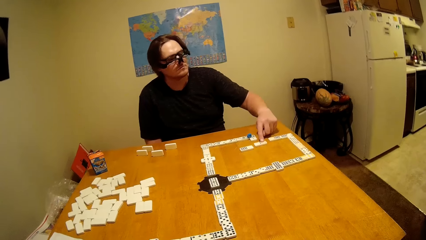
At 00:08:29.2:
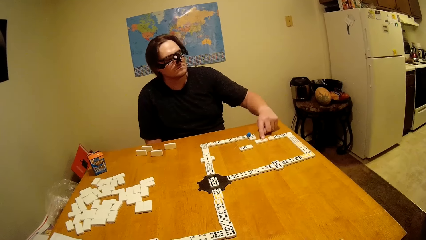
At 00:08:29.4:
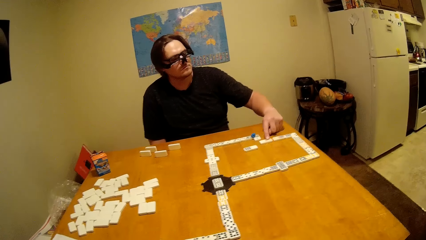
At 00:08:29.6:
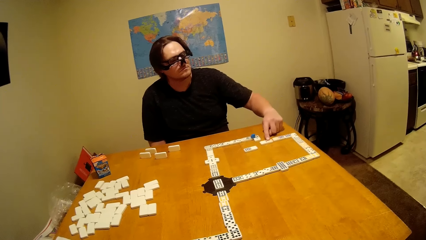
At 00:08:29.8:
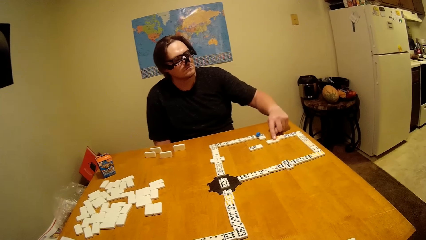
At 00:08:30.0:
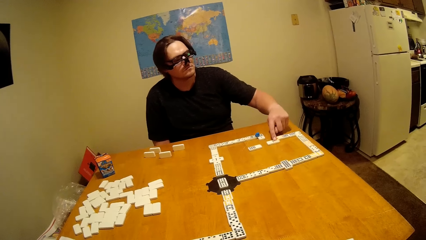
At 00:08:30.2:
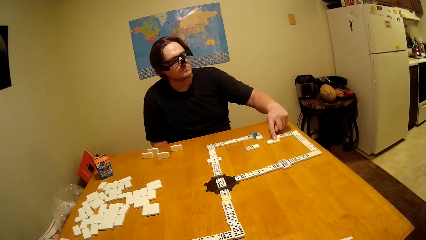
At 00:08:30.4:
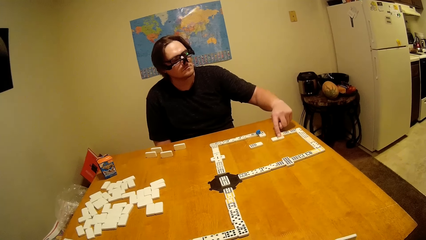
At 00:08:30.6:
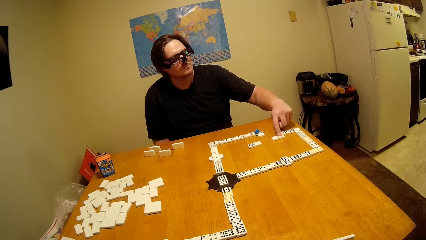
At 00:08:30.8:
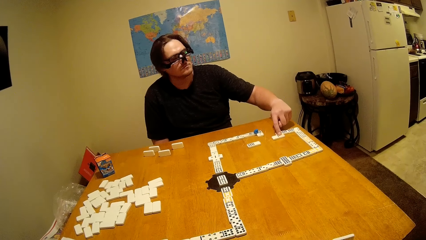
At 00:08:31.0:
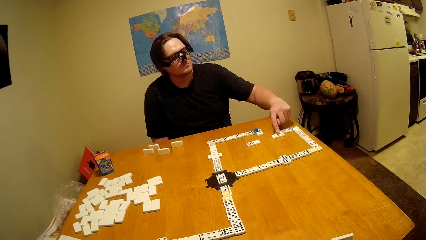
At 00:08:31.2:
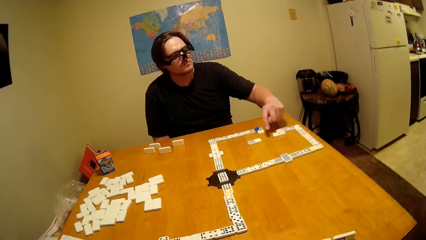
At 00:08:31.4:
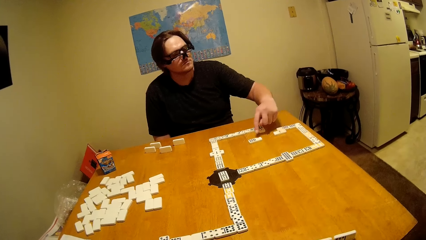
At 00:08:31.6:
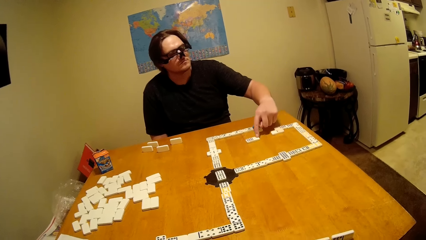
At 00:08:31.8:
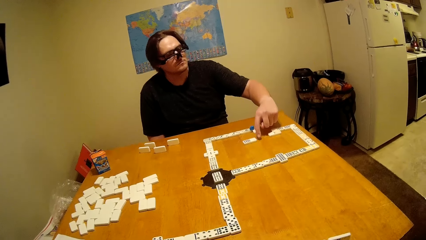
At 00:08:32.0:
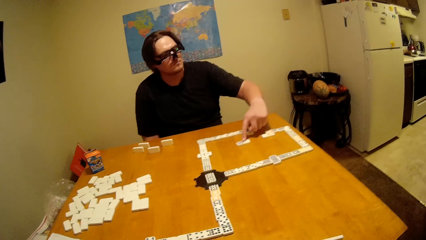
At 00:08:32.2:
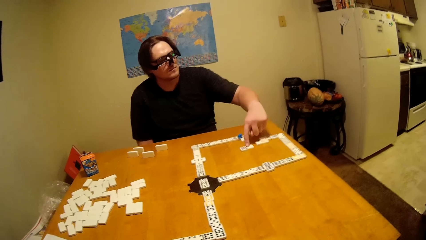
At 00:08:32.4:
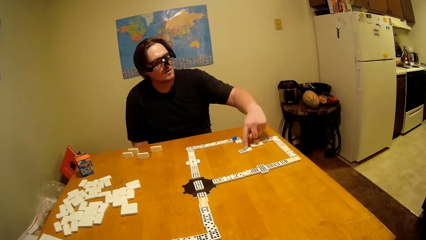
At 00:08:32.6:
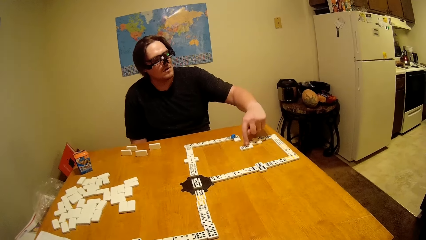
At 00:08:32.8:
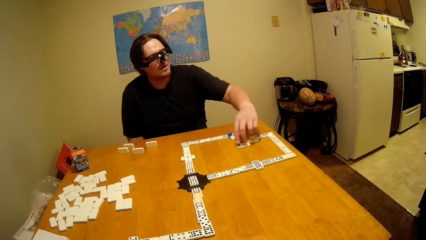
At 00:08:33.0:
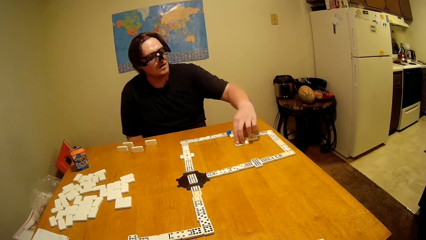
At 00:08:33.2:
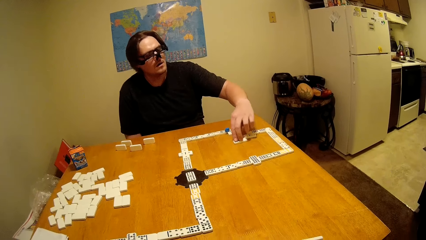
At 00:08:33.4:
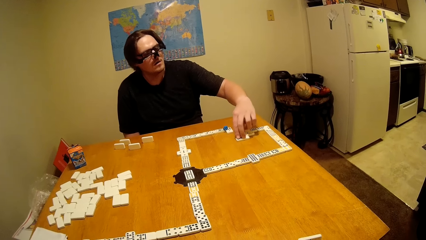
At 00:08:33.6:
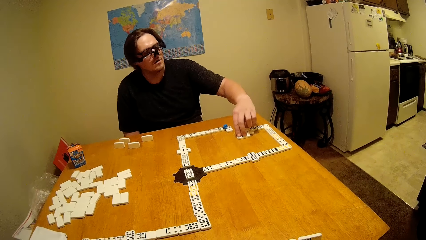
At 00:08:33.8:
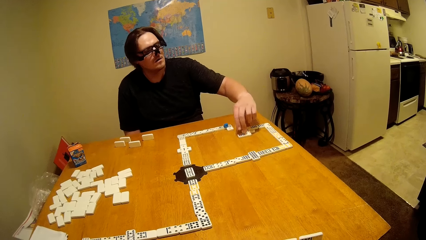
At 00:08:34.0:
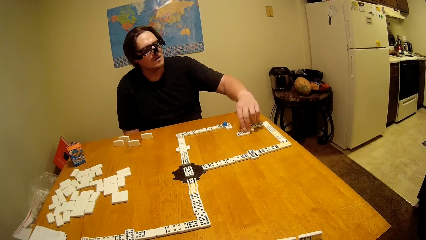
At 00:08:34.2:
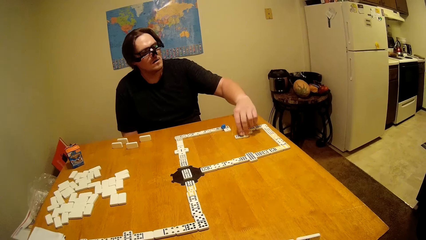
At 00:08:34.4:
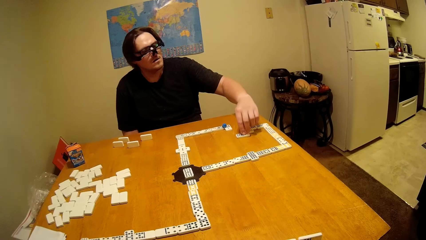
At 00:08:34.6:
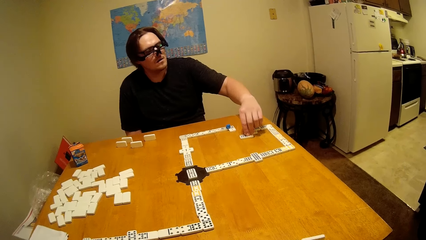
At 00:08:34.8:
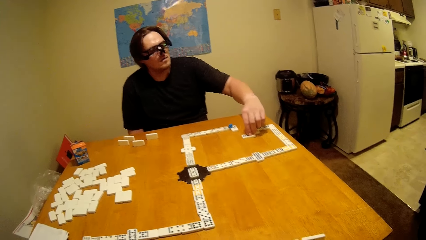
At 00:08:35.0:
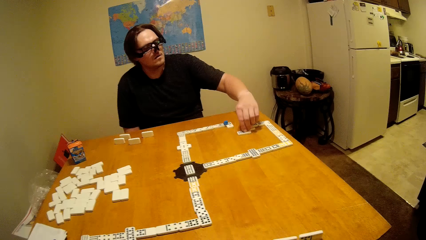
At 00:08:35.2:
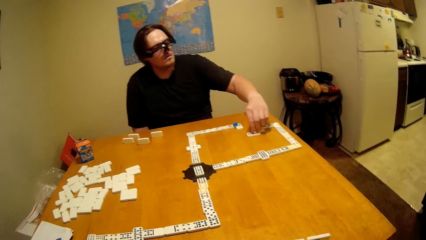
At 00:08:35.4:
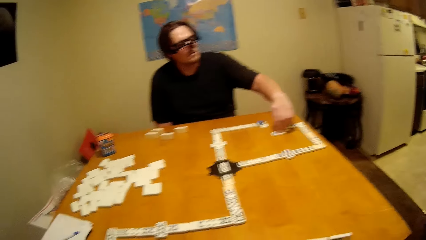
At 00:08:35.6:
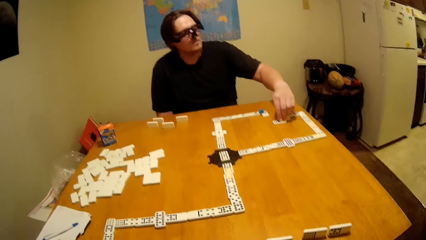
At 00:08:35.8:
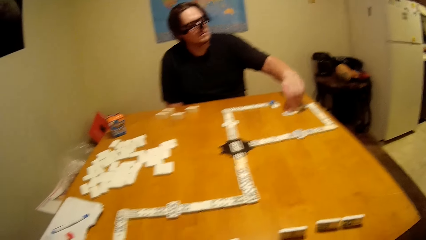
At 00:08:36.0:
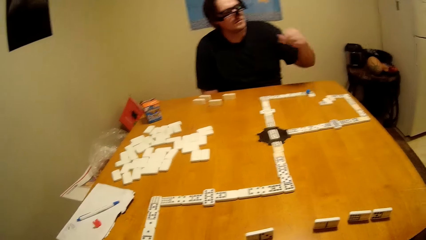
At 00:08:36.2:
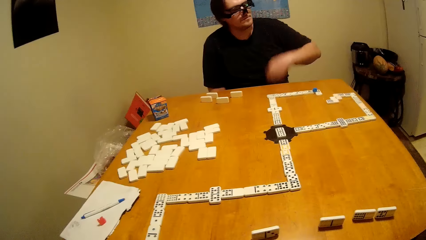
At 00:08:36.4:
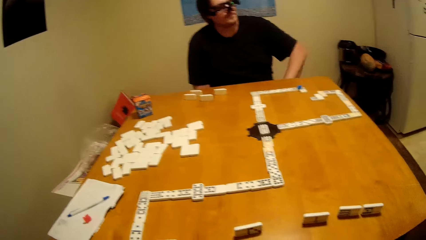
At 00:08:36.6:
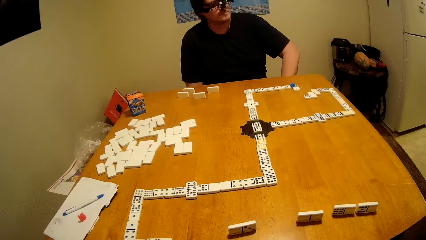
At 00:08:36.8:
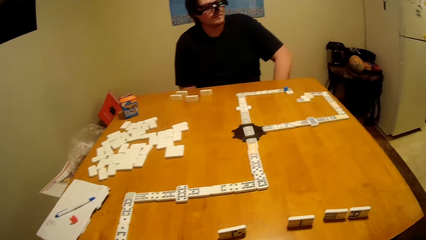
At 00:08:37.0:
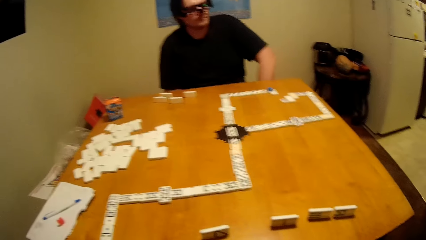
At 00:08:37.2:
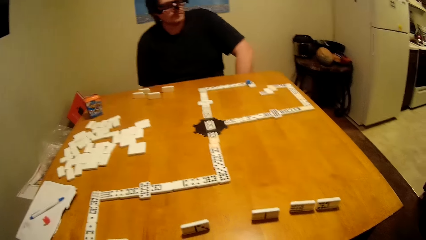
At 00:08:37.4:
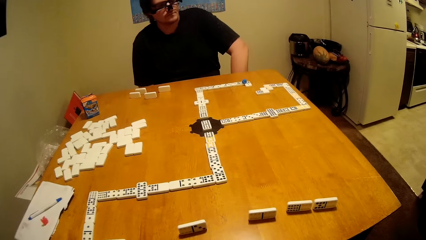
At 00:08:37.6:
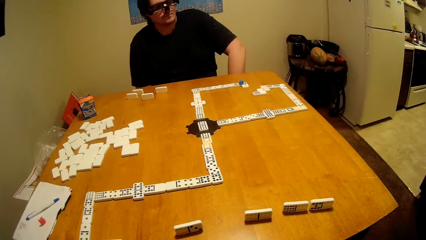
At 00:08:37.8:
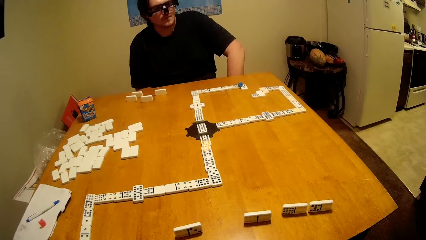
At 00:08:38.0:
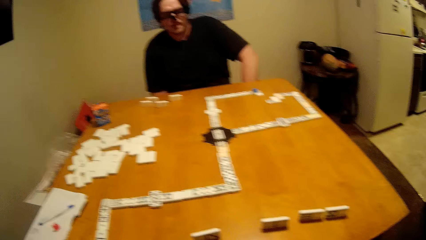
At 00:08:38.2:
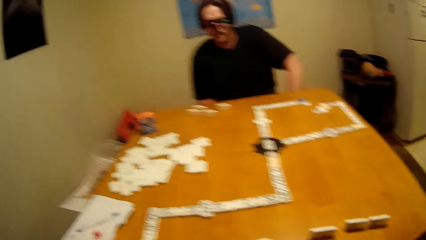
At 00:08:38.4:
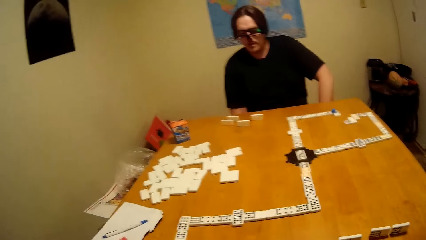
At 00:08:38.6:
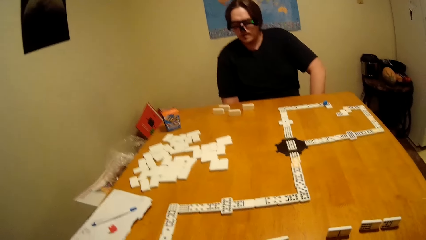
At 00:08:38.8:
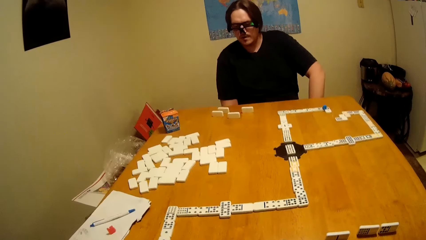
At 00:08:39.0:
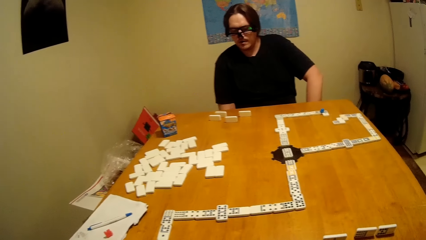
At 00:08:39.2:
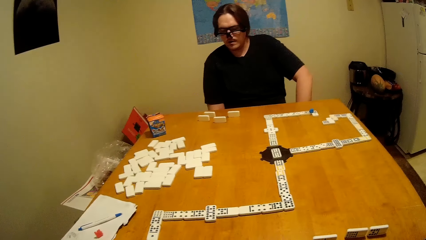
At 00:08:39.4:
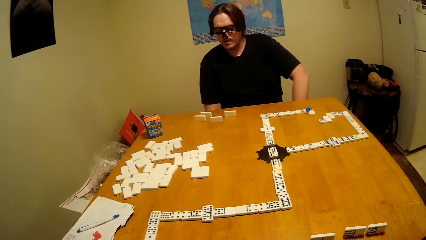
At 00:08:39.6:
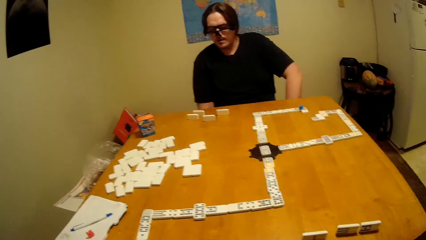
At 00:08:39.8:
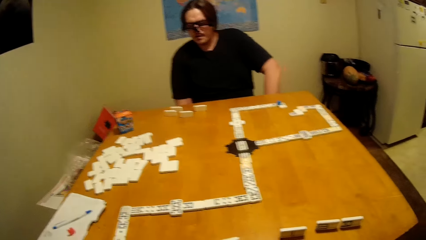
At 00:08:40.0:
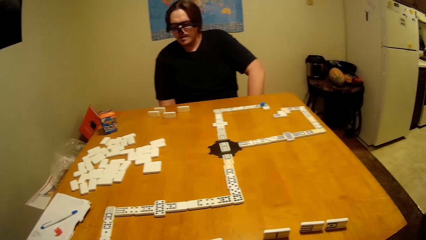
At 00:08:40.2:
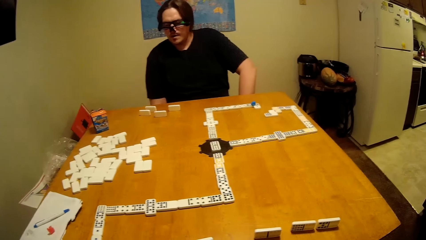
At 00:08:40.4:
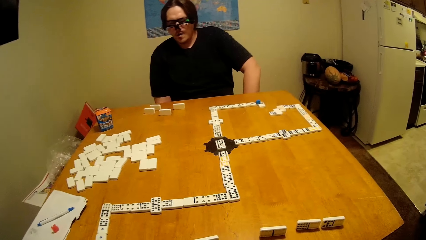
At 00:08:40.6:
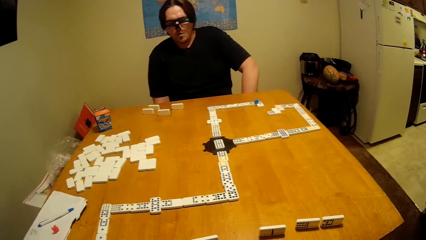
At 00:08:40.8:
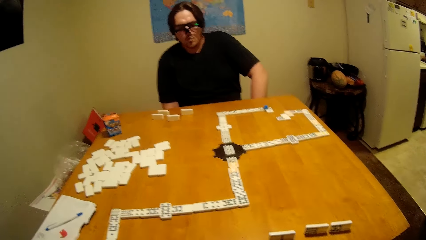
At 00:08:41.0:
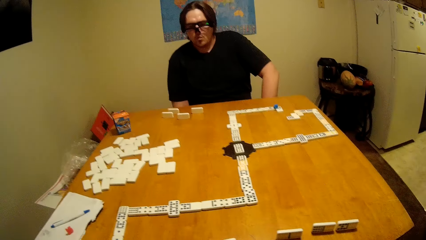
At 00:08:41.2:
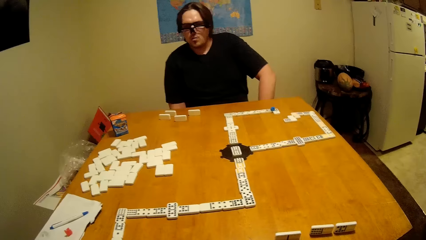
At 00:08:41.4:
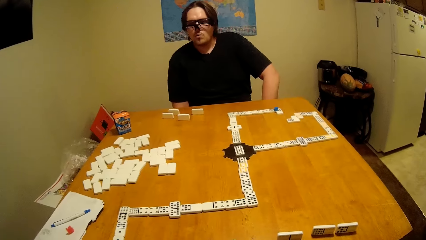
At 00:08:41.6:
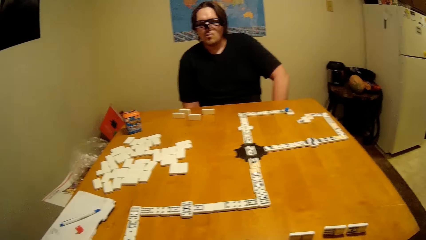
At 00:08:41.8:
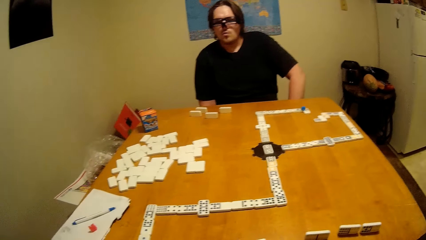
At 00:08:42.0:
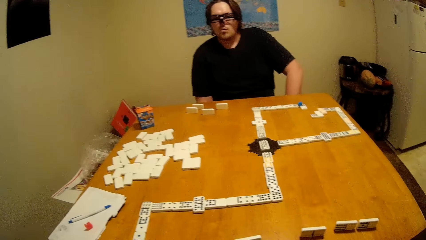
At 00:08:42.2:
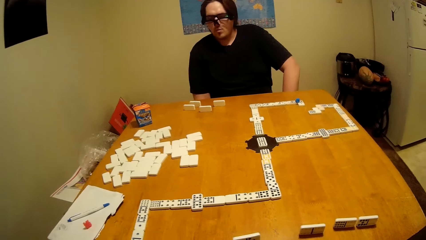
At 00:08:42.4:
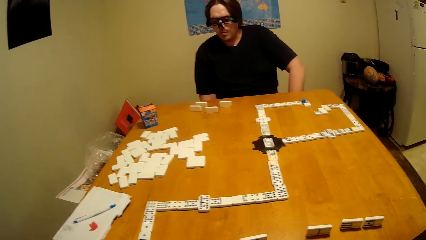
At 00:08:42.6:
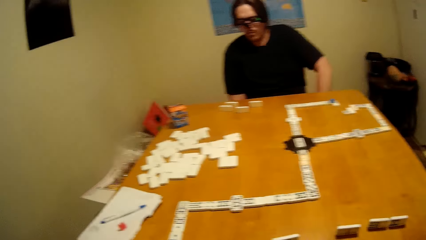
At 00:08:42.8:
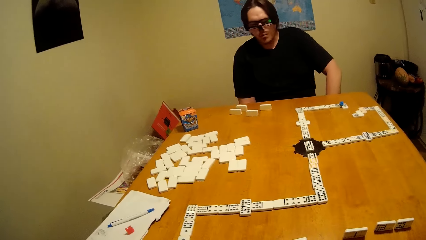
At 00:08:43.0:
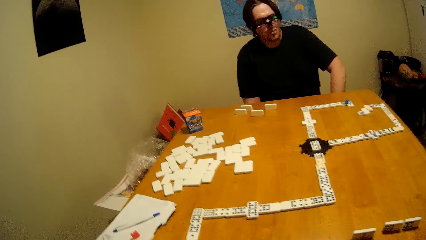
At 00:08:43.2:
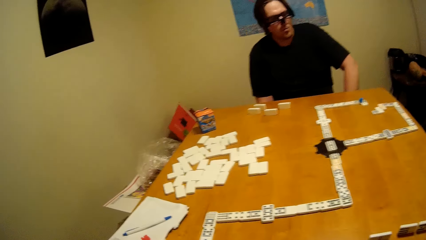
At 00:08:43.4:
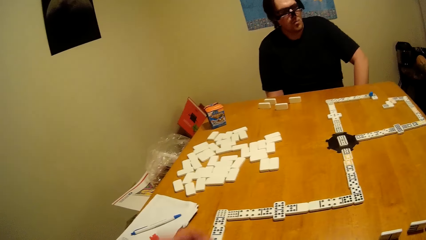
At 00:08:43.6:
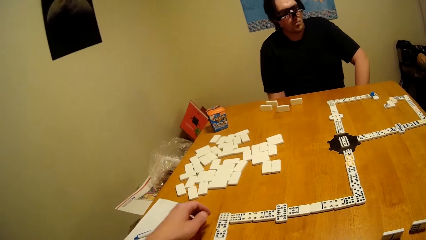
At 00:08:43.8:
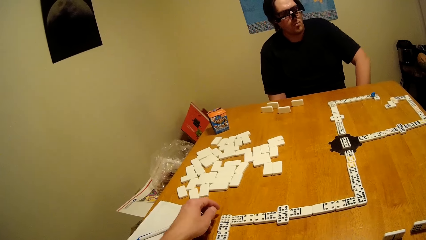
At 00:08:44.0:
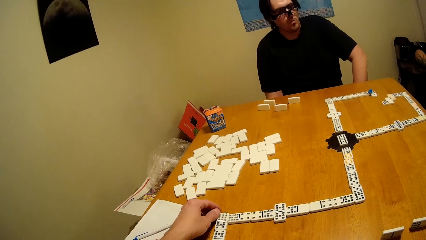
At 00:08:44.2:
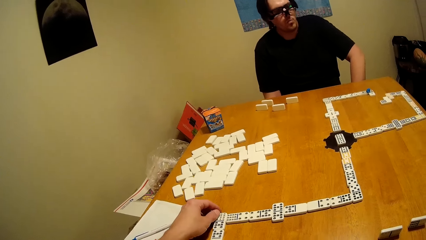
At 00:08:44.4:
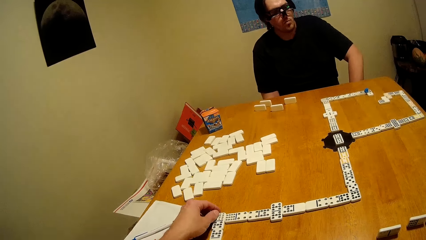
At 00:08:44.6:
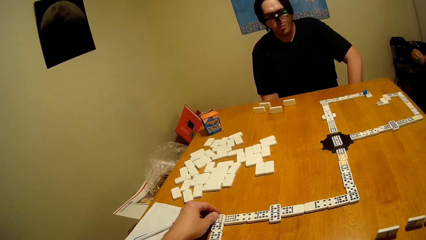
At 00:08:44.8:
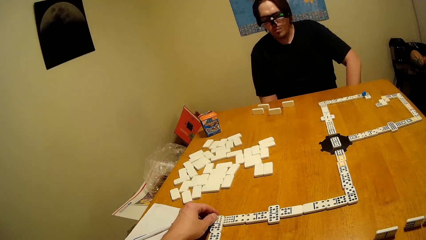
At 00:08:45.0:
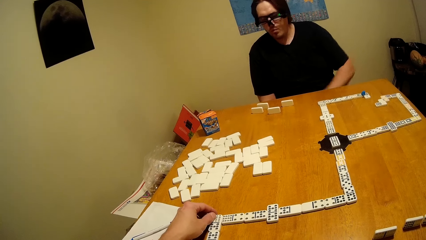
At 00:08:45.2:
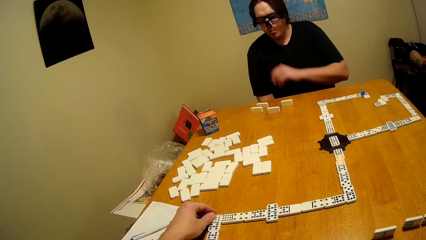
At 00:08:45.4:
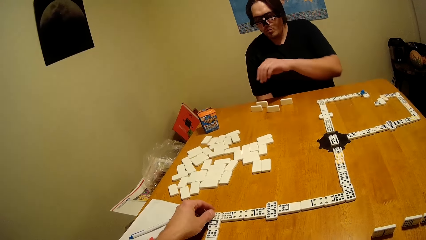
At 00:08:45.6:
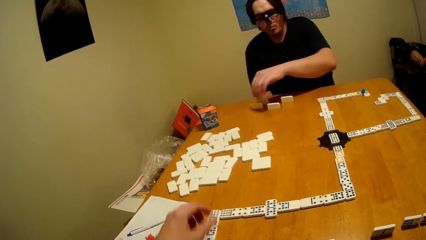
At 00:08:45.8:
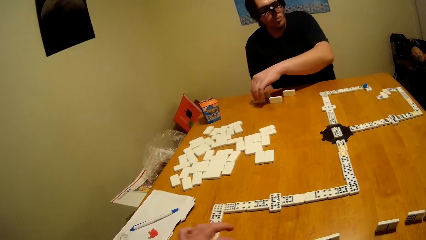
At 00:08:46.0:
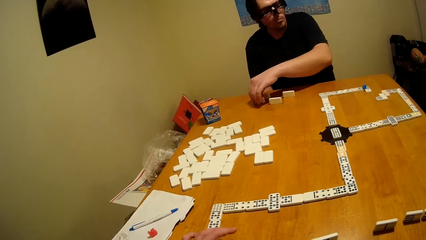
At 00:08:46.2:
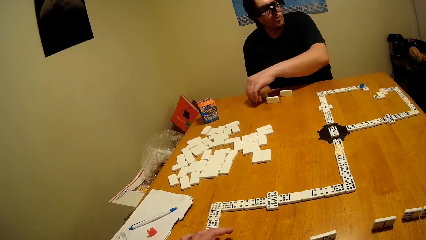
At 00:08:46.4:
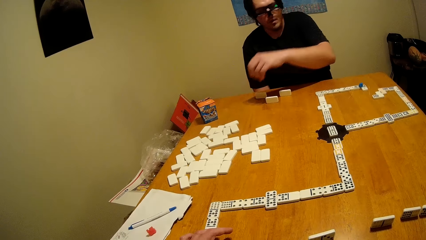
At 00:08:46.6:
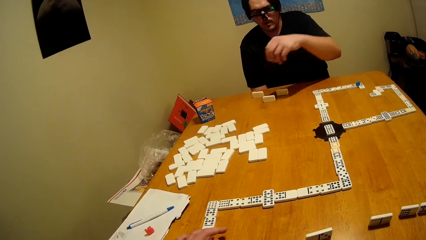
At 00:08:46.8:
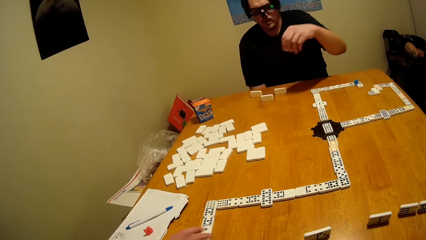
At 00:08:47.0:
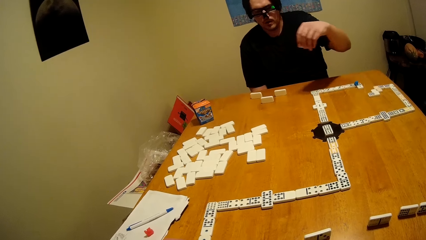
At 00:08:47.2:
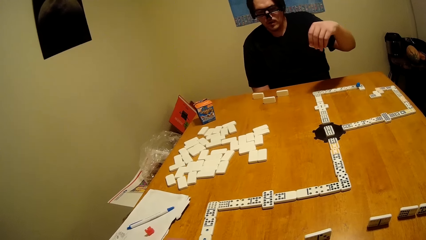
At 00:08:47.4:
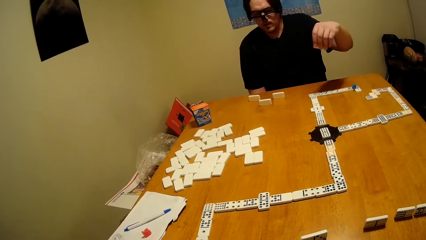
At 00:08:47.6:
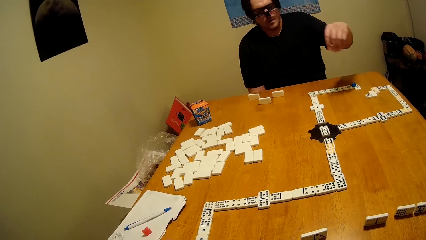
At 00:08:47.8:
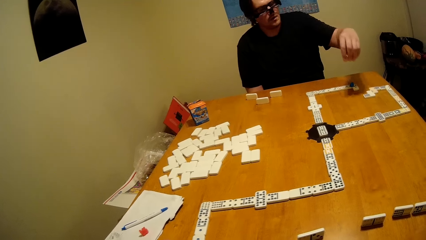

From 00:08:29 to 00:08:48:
A man plays a dice. The camera wearer touches the dominoes piece and holds the dice. The man takes a dominoes piece.
